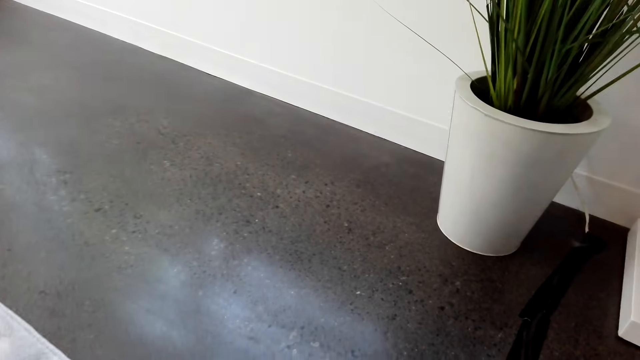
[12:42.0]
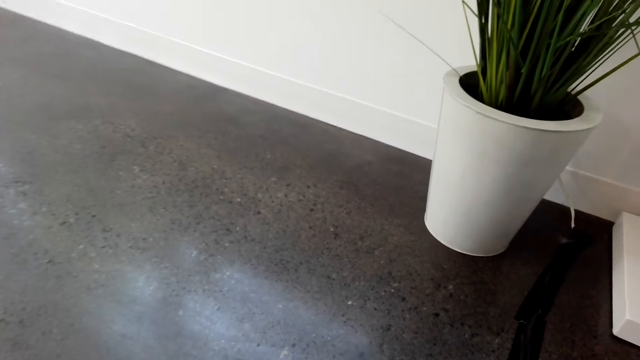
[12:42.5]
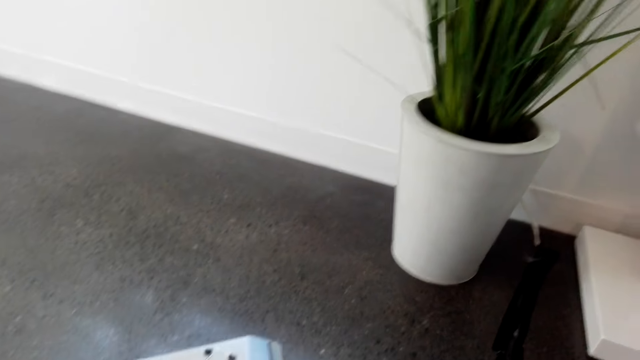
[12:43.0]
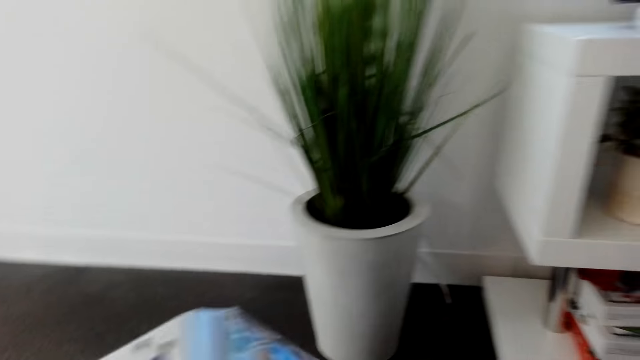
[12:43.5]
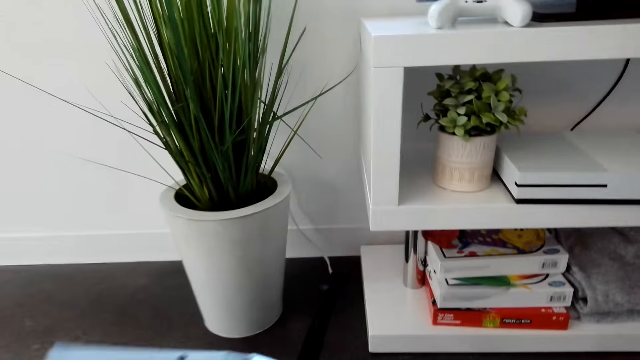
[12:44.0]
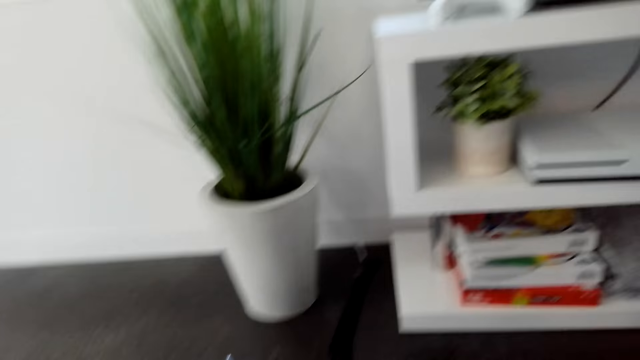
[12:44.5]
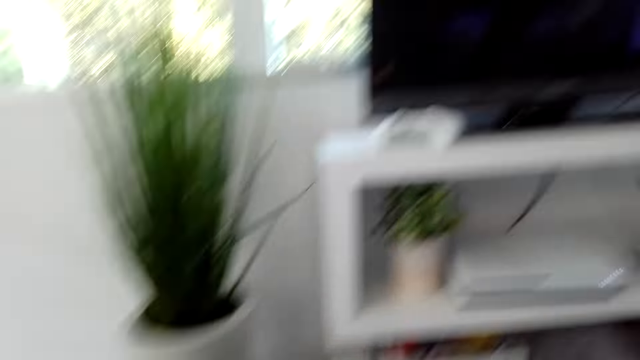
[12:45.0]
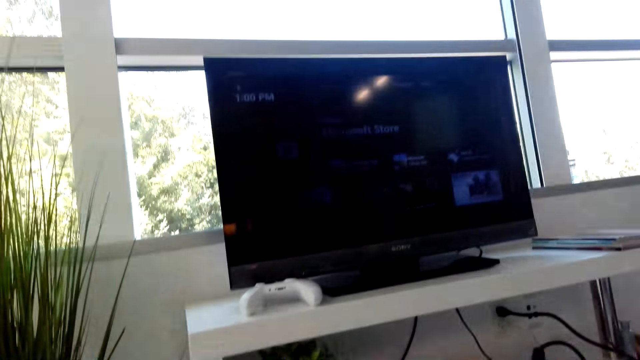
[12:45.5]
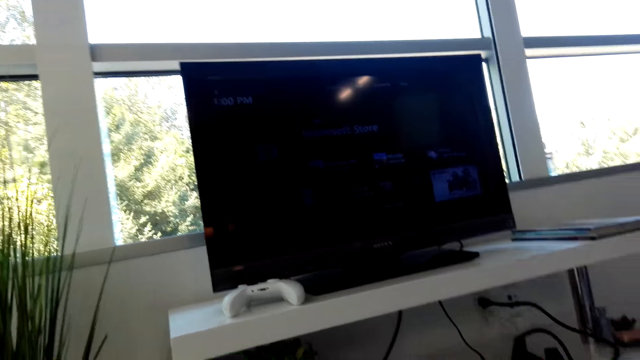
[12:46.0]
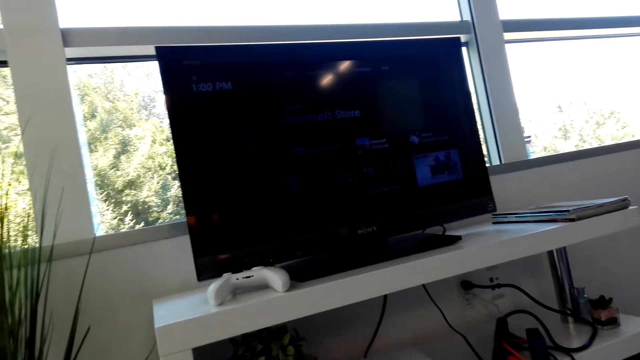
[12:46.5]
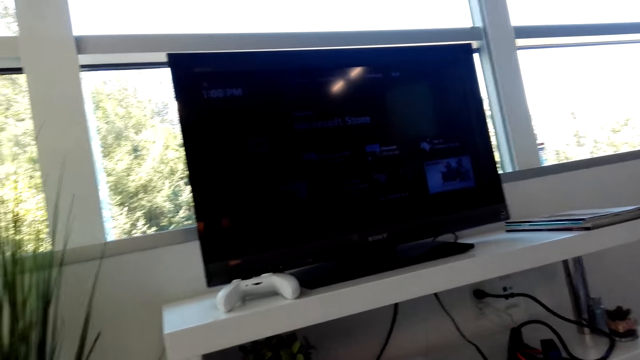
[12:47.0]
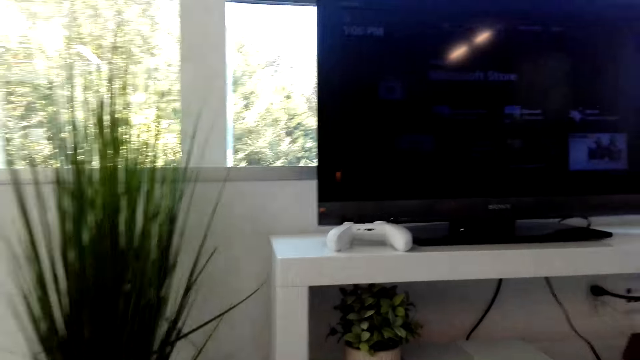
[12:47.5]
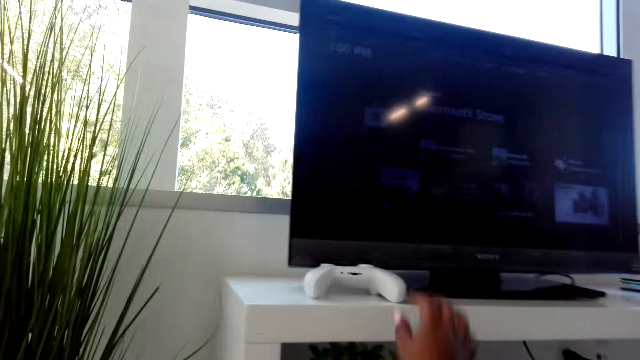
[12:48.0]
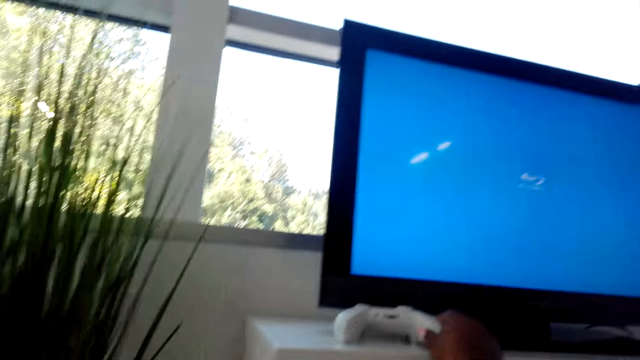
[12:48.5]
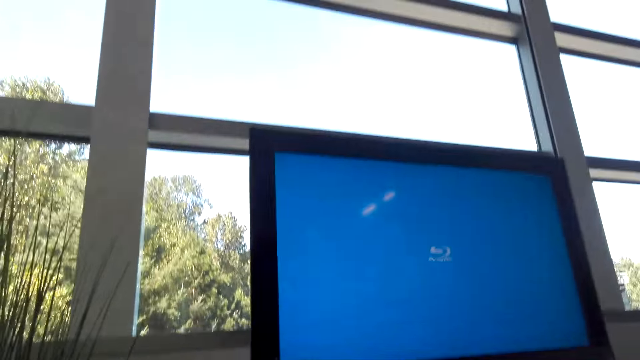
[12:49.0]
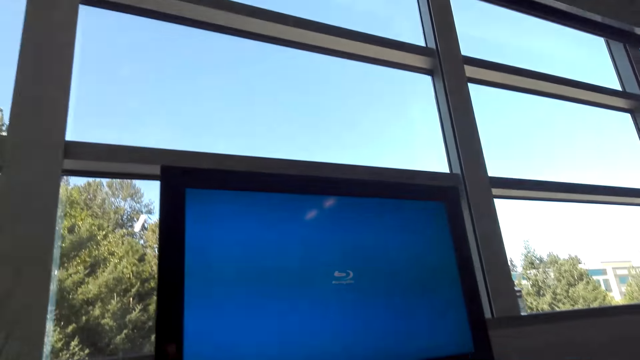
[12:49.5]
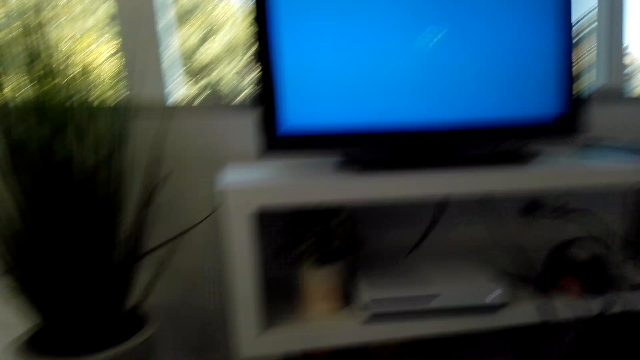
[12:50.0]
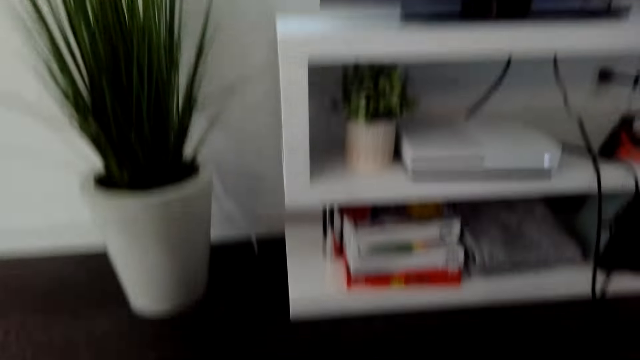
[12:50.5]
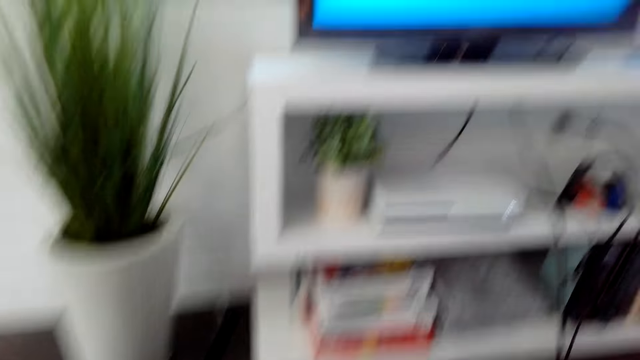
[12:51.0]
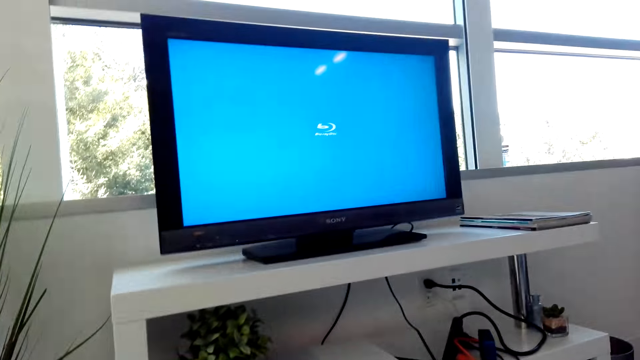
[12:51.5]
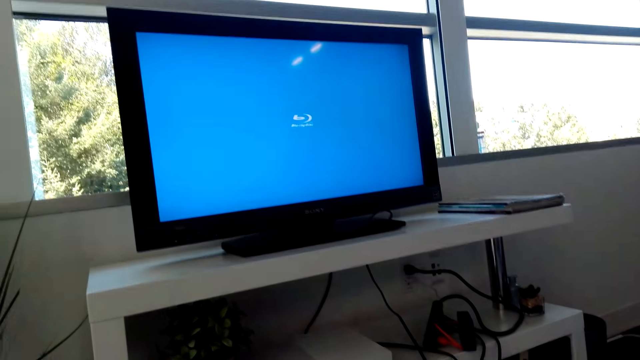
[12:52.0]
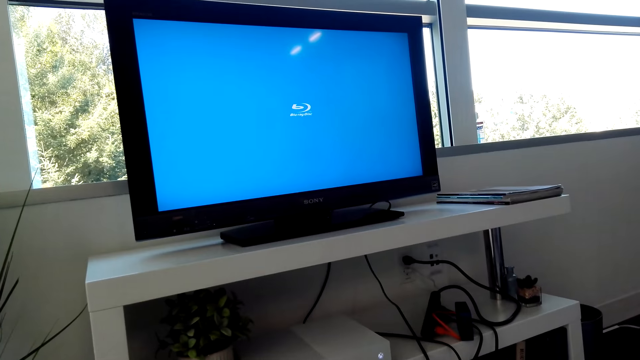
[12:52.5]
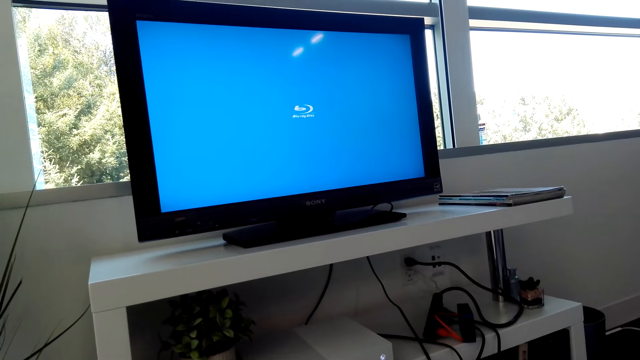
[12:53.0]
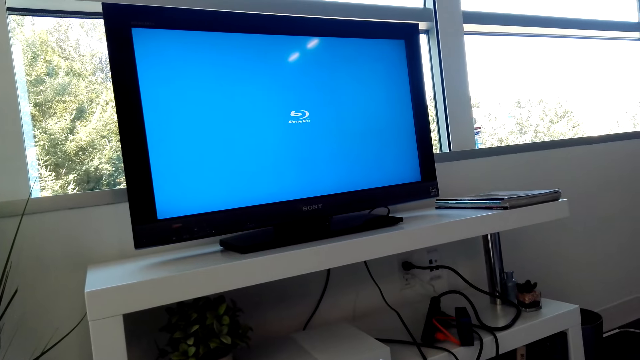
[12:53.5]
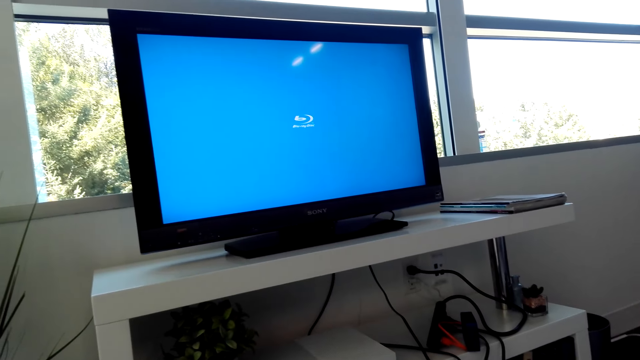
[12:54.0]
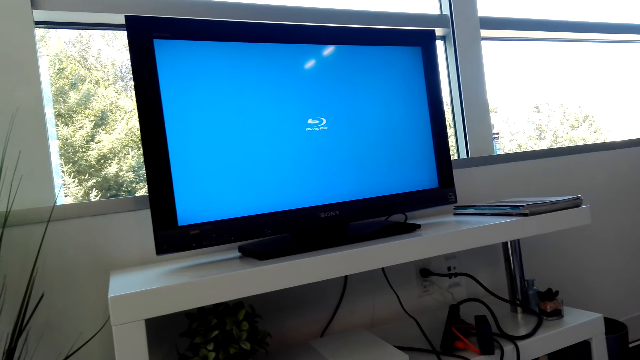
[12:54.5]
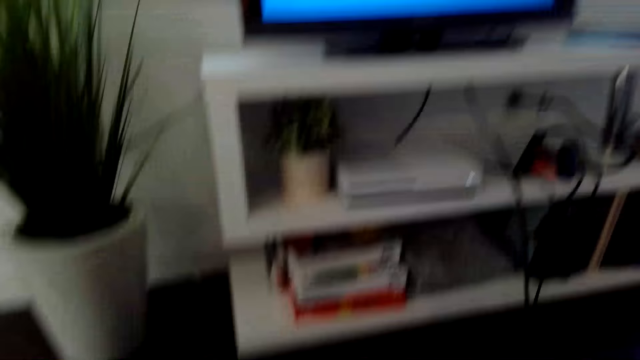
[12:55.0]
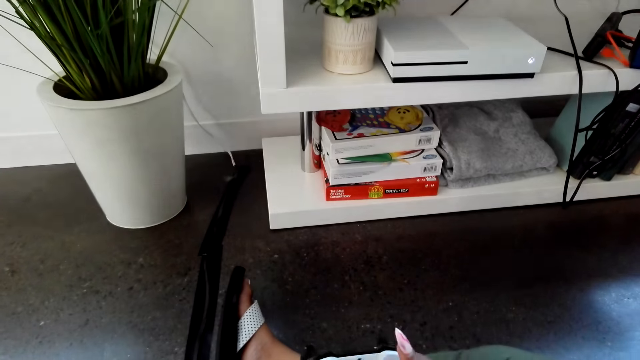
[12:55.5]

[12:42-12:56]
The camera wearer holds a CD cover. They pick up a game pad. They put on the TV. They look around.

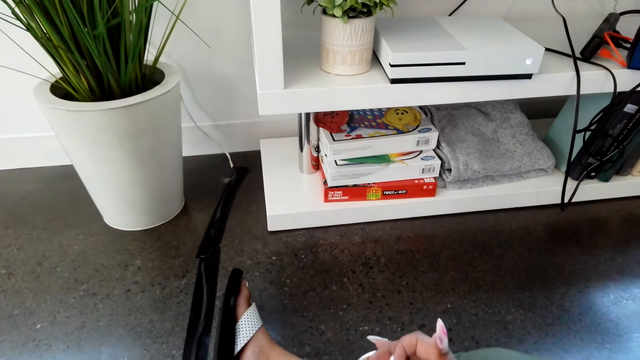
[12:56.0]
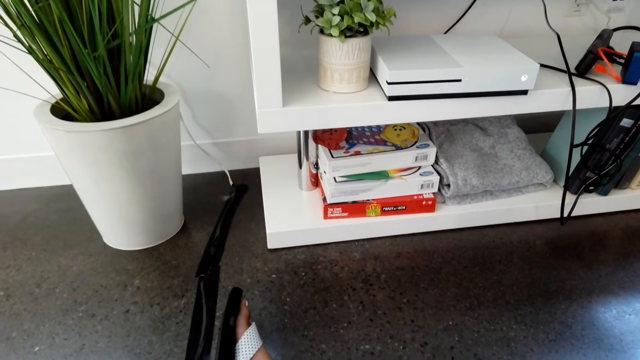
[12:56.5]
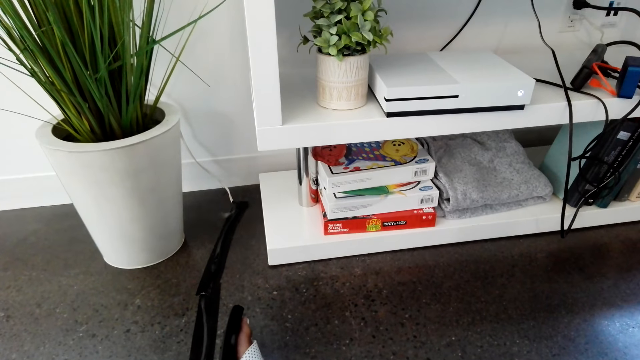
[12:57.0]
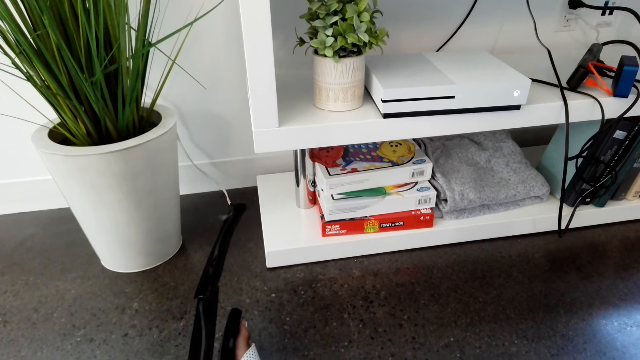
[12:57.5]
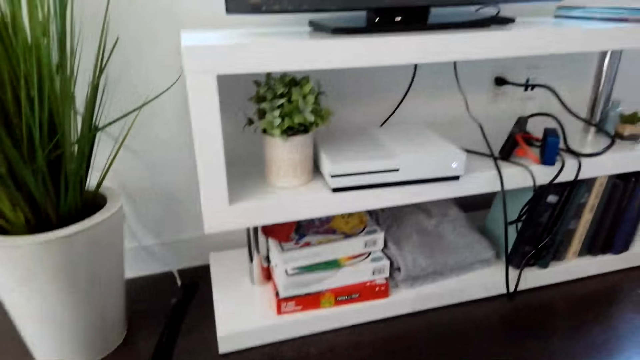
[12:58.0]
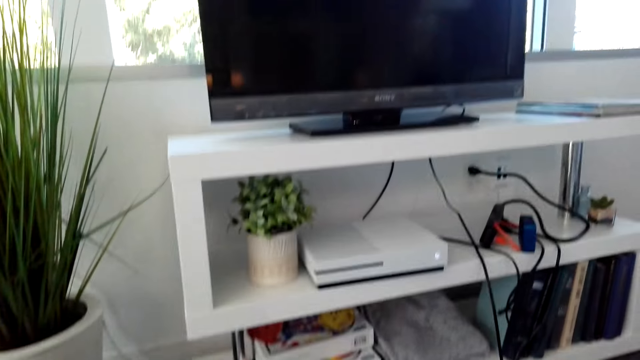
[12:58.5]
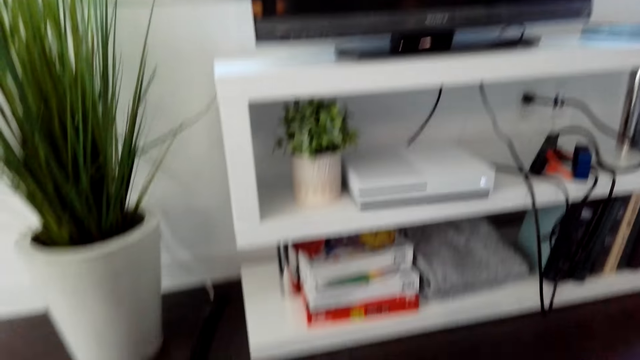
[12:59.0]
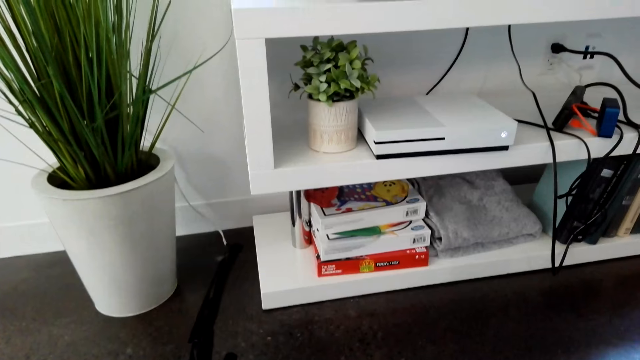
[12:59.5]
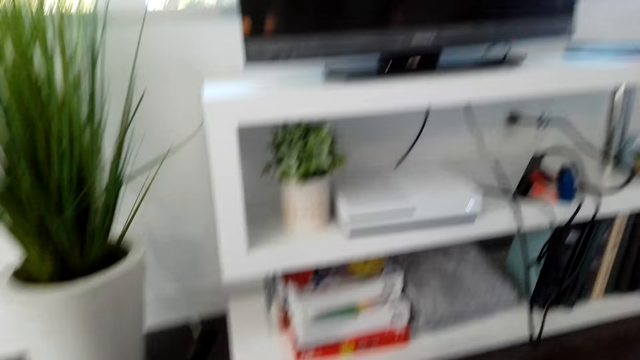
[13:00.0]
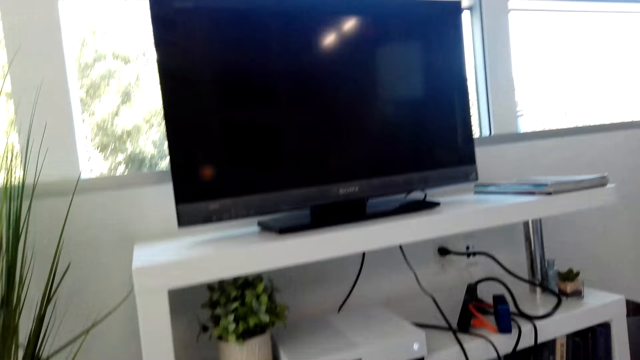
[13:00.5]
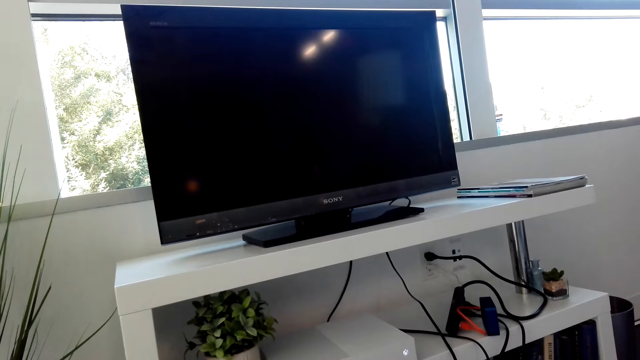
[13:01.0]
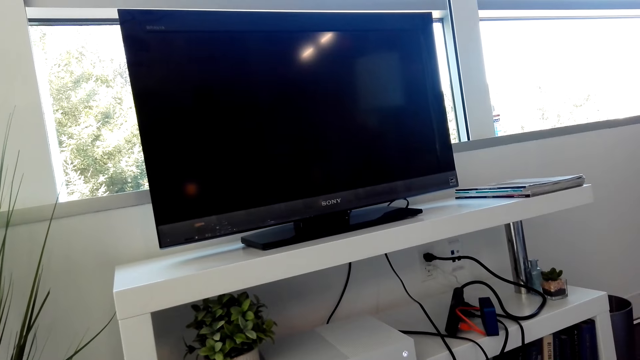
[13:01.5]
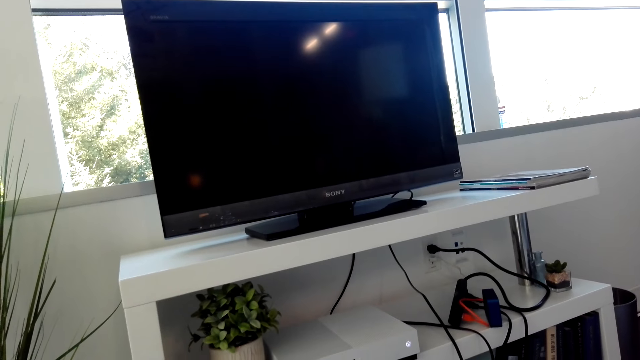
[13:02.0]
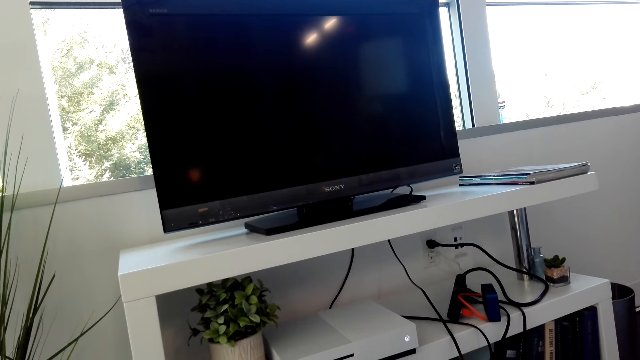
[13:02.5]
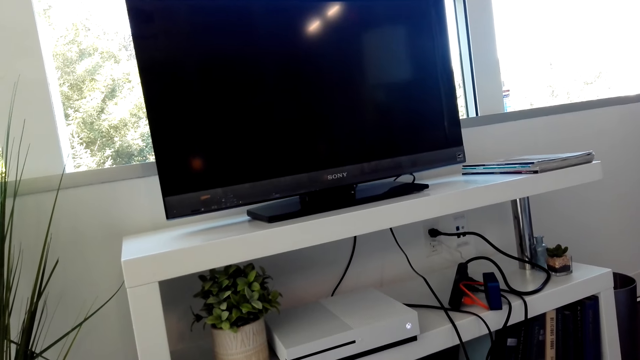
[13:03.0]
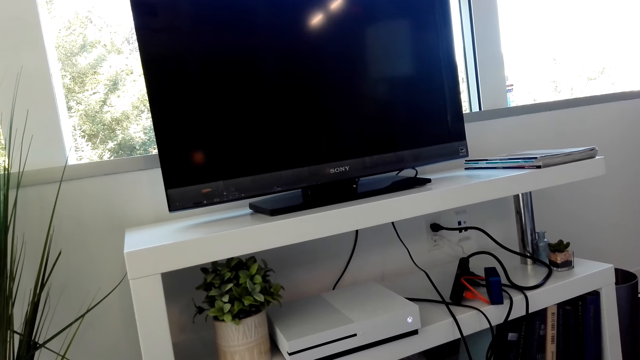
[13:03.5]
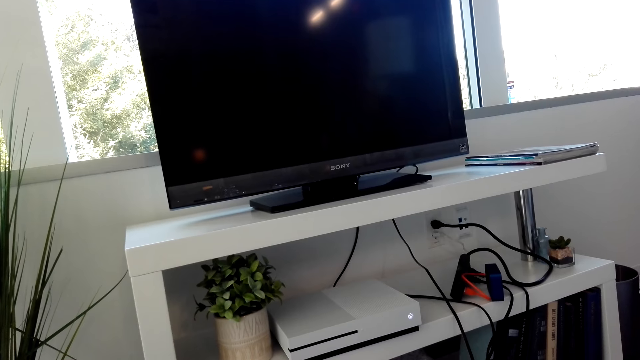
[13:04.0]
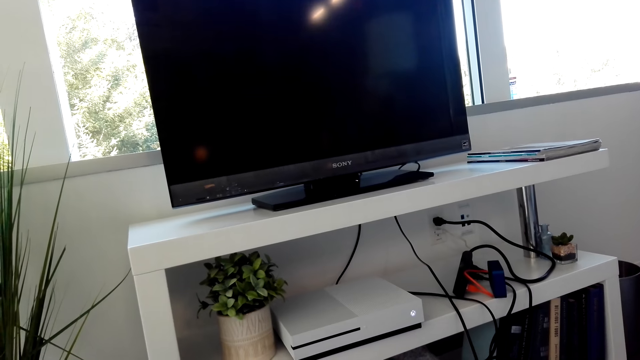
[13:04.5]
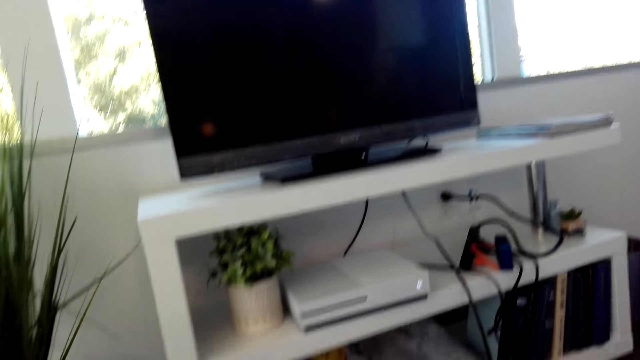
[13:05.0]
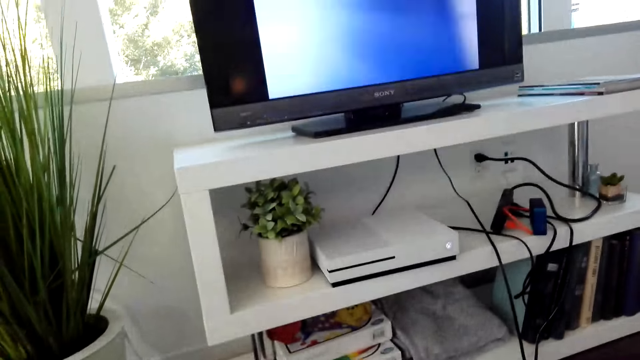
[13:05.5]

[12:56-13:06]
The camera wearer touches a CD cover.
